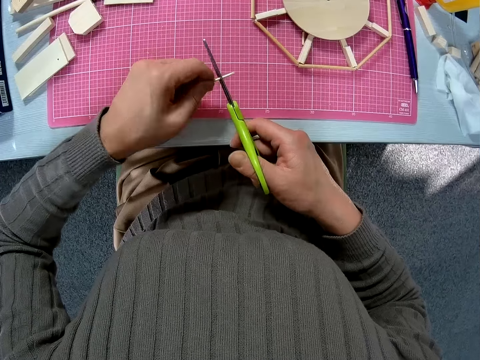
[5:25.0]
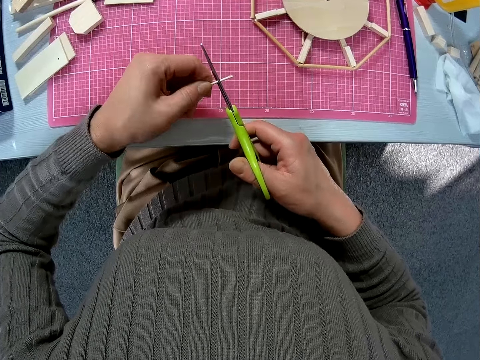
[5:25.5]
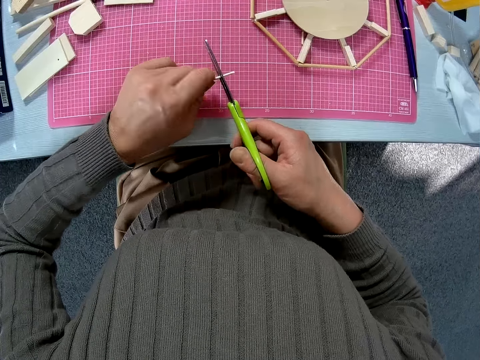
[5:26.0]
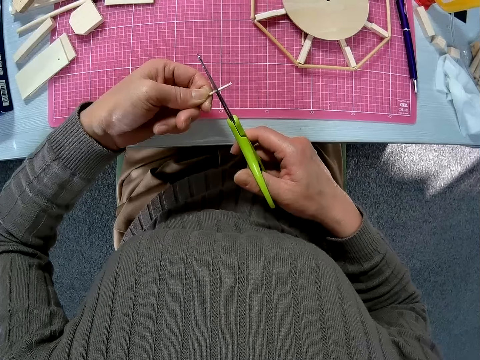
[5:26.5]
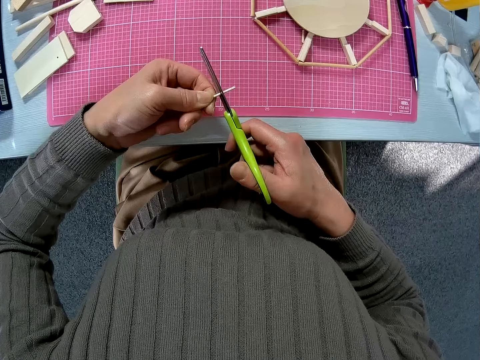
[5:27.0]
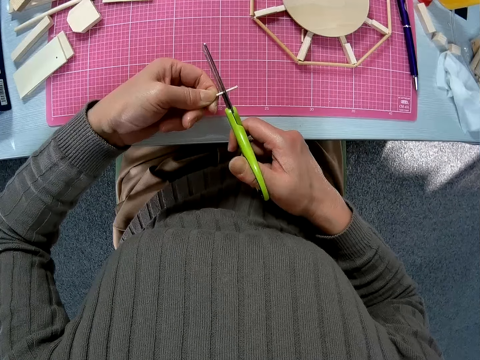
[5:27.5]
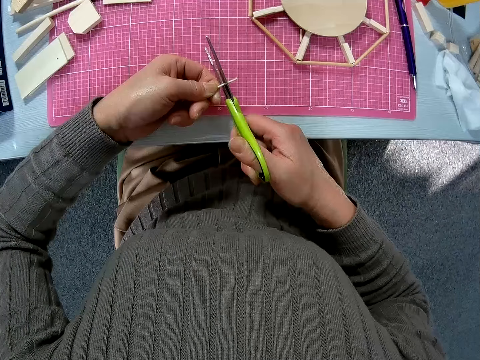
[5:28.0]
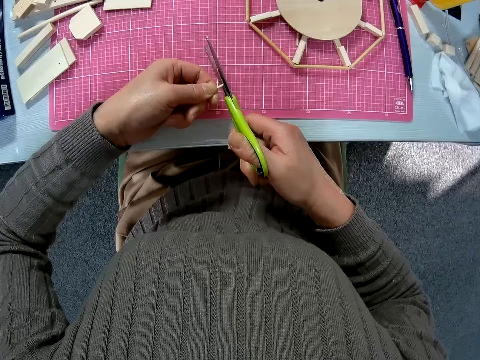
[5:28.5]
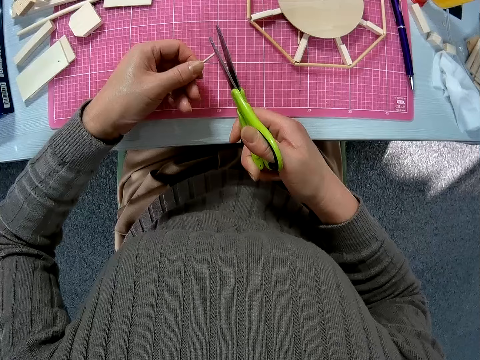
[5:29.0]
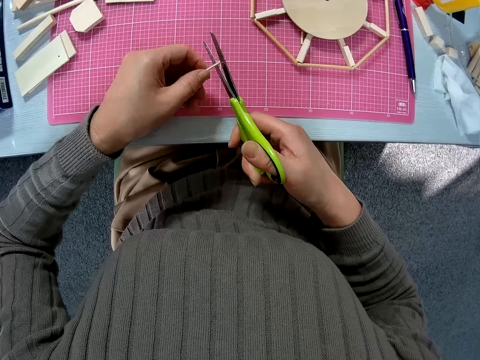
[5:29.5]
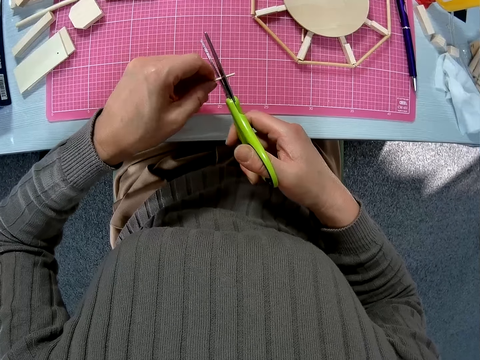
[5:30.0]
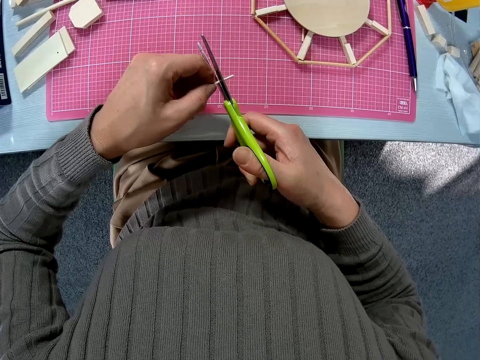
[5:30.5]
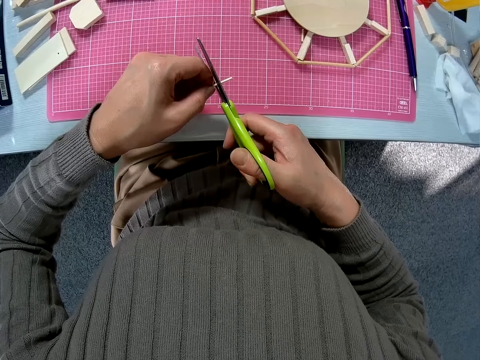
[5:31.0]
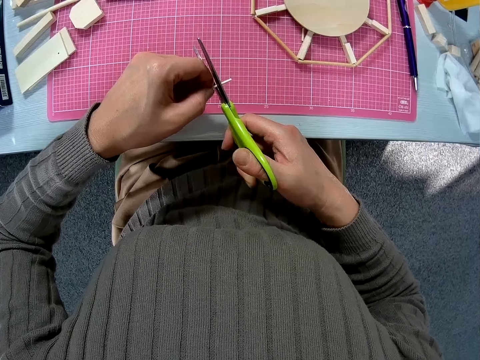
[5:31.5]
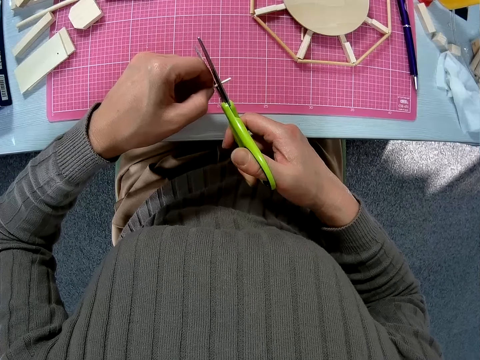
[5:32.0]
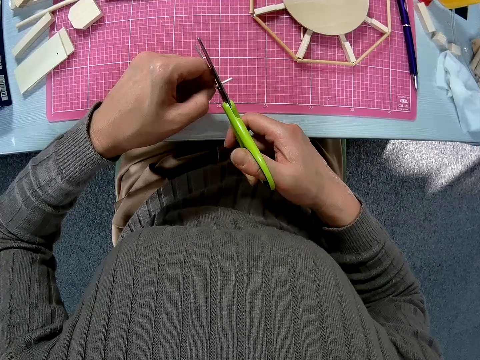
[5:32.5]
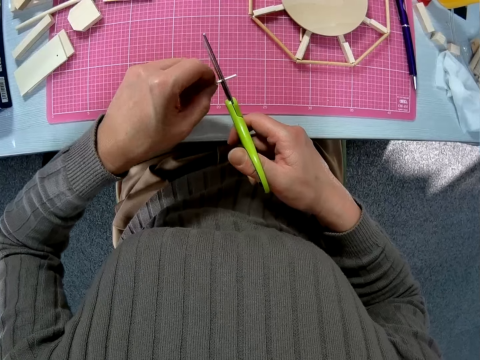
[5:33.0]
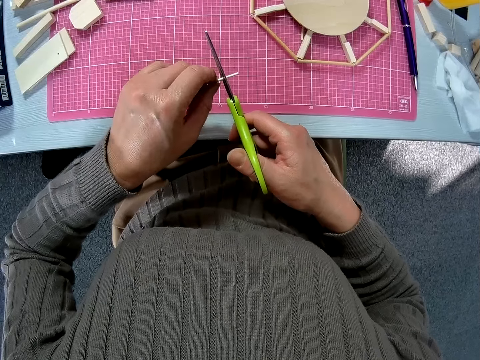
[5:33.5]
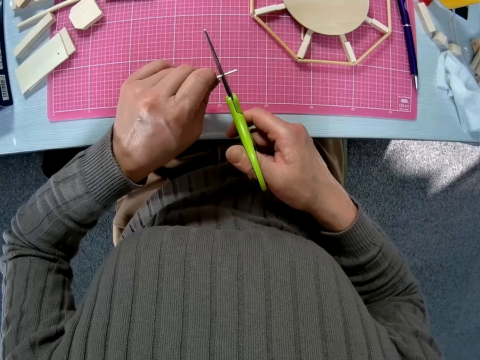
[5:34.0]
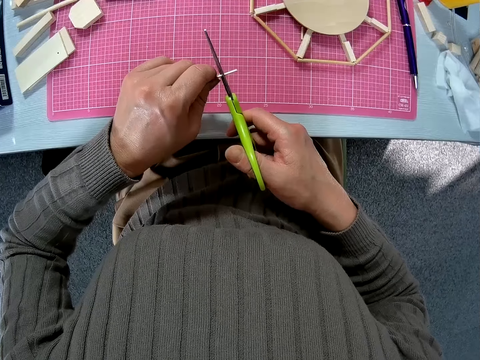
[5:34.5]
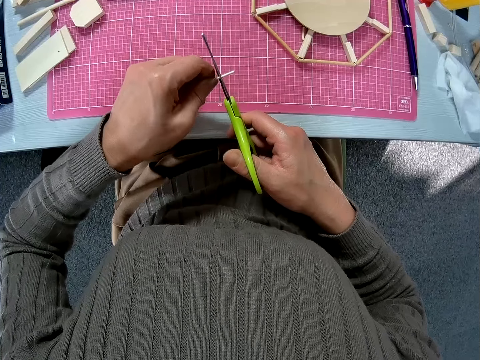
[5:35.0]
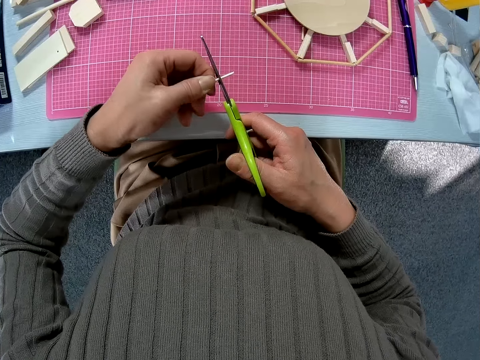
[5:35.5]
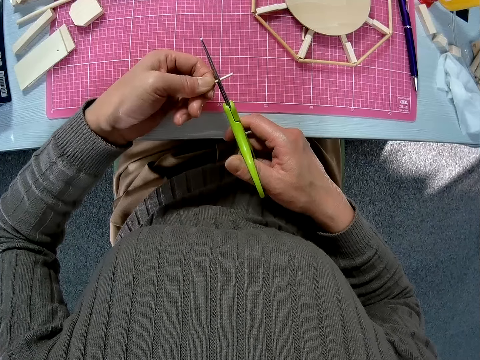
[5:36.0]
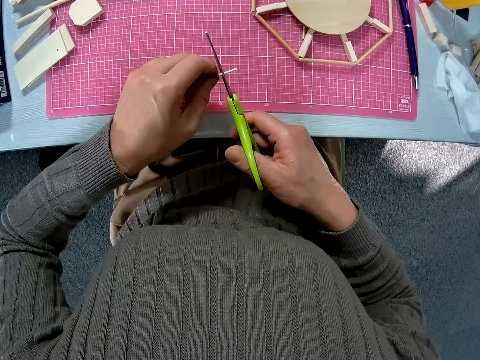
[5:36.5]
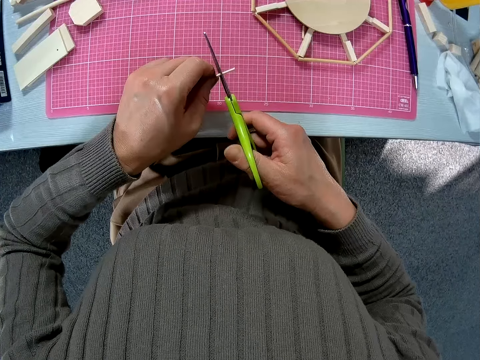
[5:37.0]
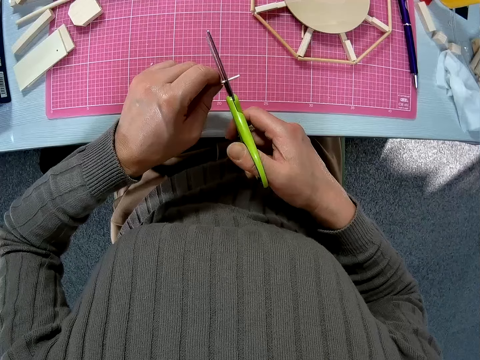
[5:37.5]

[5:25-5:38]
The camera wearer adjusts a wood rod on the scissors. They cut the wood rod with the scissors. They adjust the wood rod on the scissors.

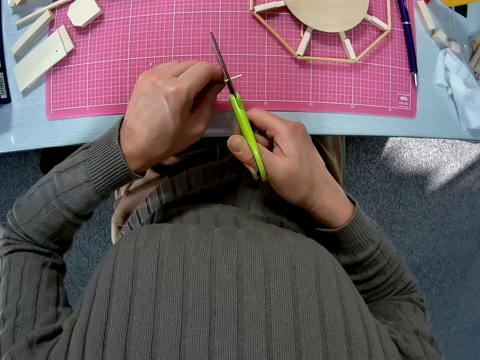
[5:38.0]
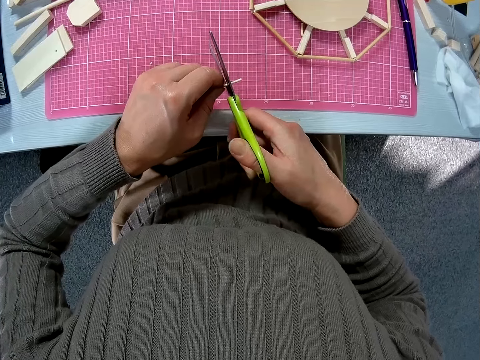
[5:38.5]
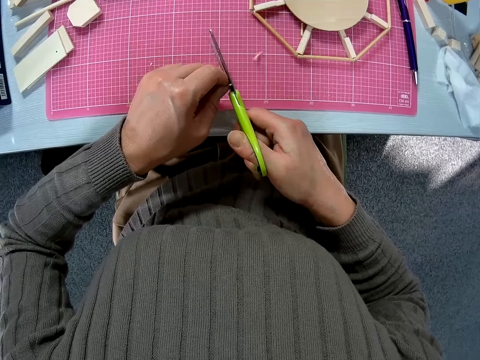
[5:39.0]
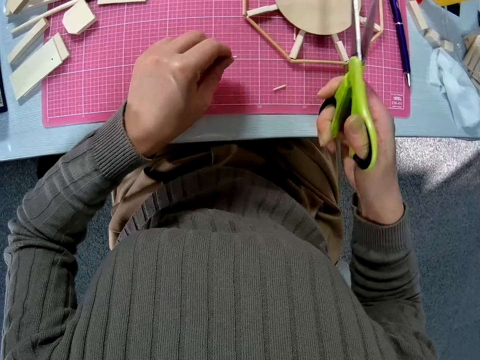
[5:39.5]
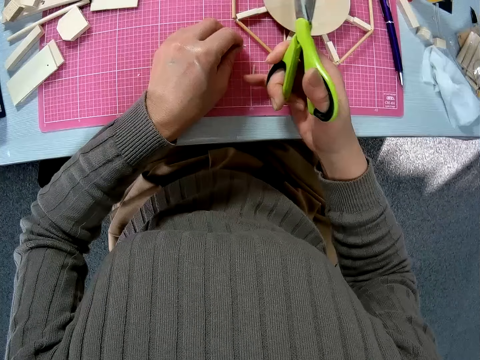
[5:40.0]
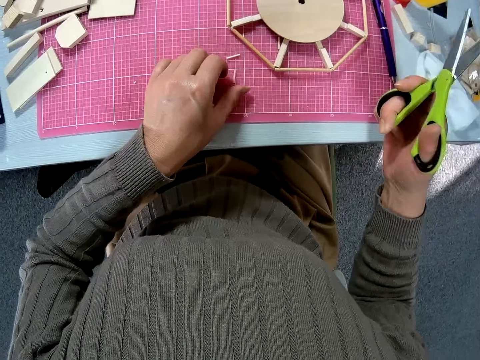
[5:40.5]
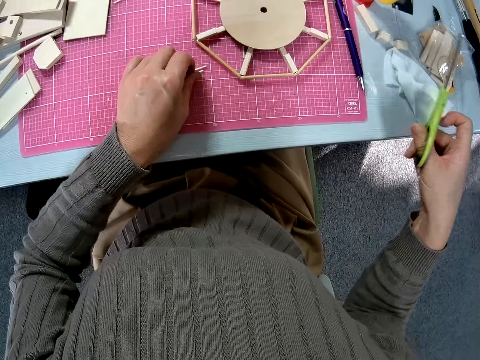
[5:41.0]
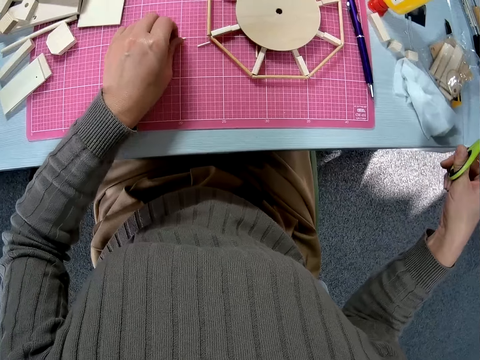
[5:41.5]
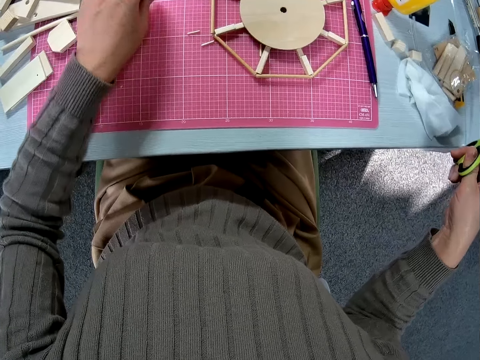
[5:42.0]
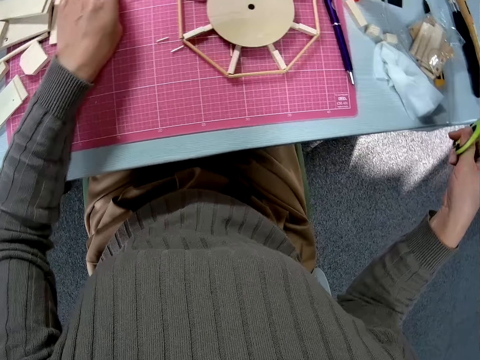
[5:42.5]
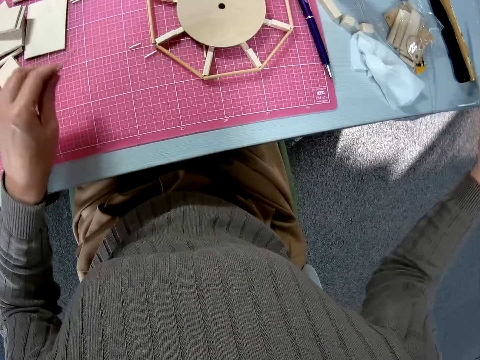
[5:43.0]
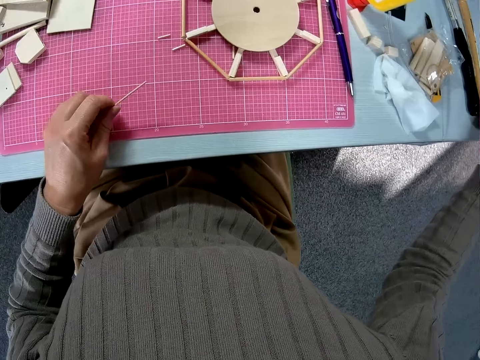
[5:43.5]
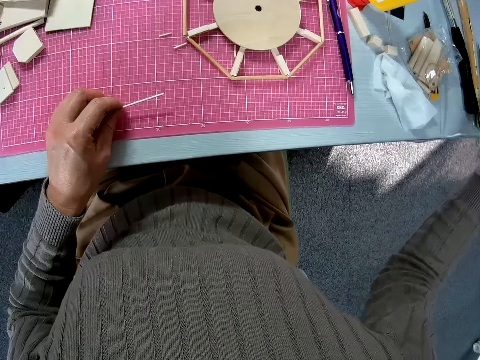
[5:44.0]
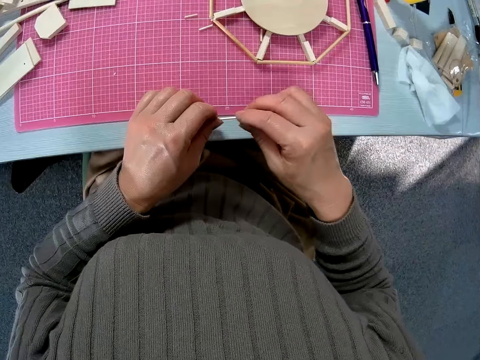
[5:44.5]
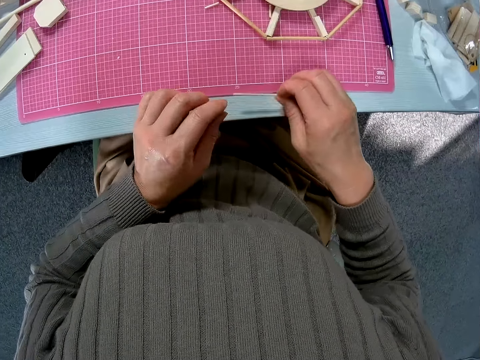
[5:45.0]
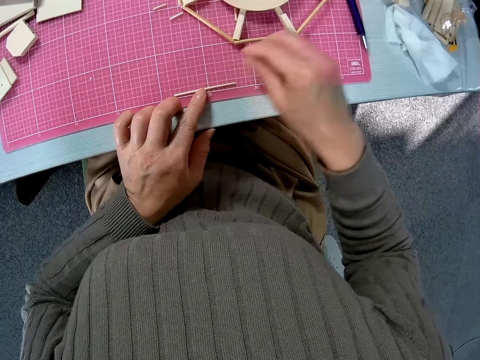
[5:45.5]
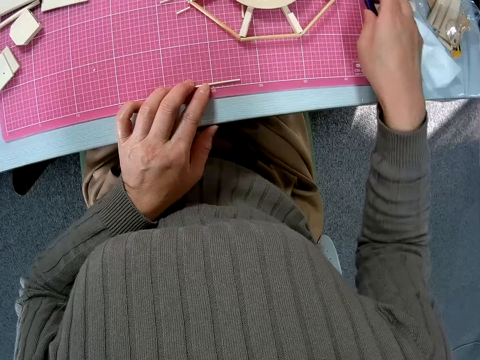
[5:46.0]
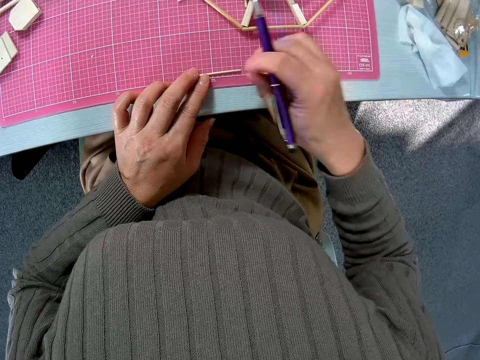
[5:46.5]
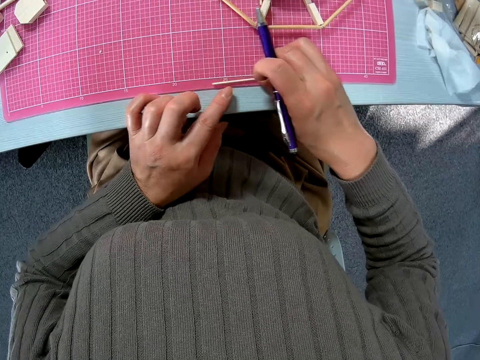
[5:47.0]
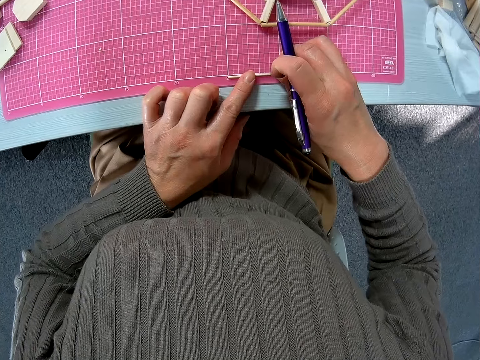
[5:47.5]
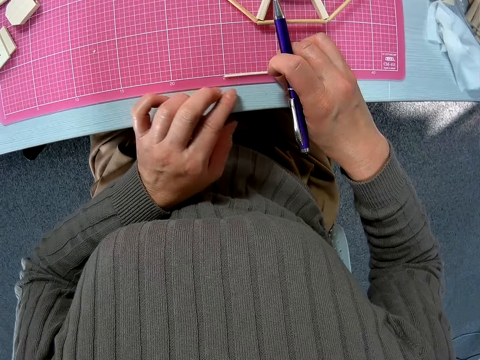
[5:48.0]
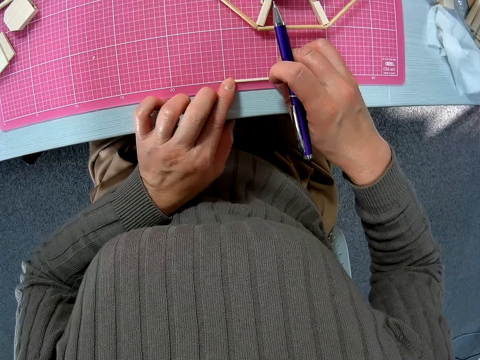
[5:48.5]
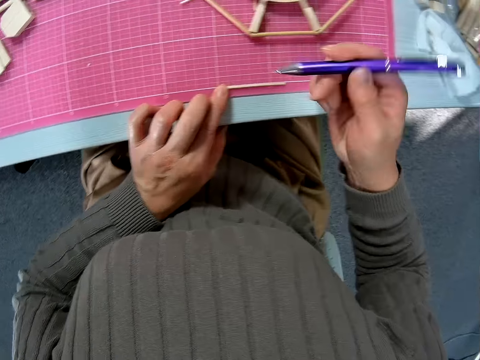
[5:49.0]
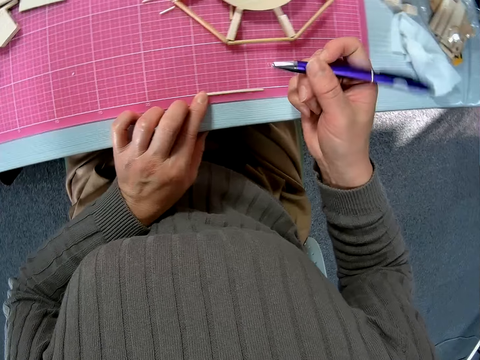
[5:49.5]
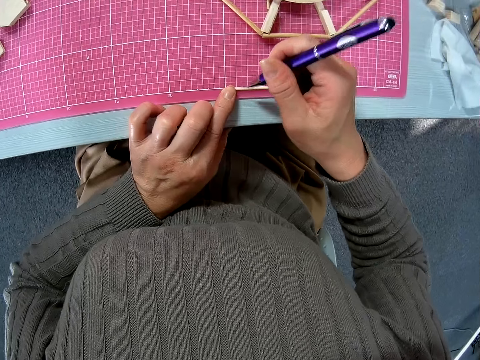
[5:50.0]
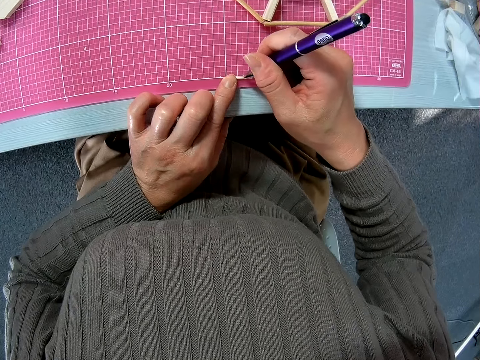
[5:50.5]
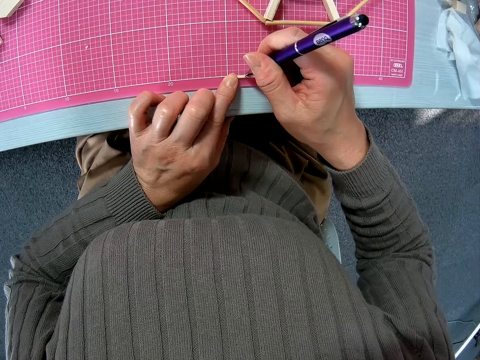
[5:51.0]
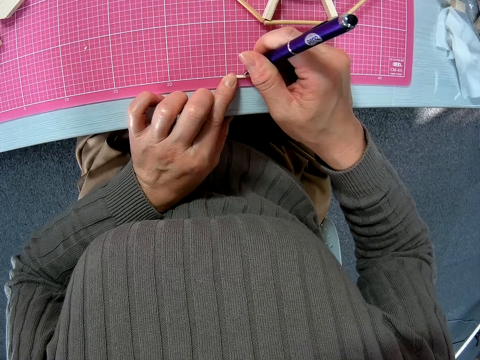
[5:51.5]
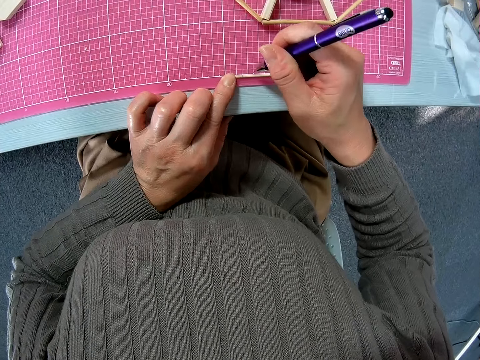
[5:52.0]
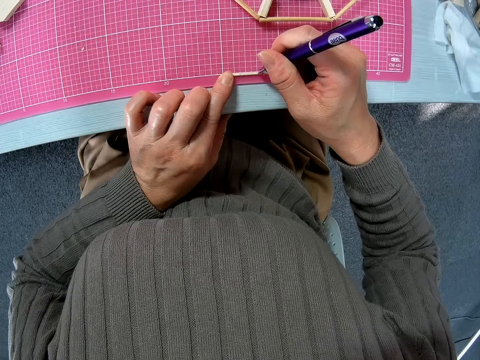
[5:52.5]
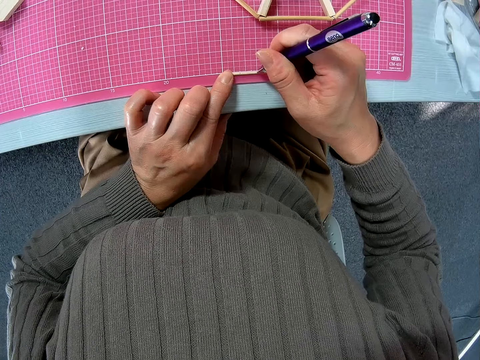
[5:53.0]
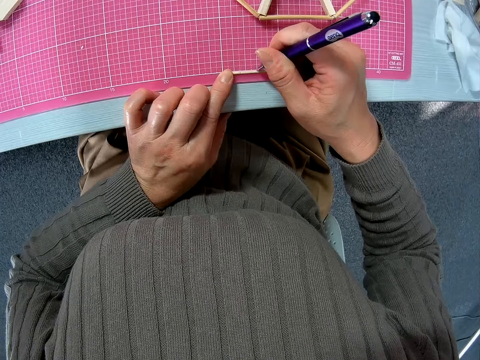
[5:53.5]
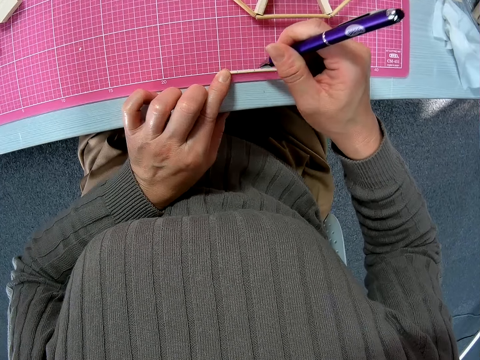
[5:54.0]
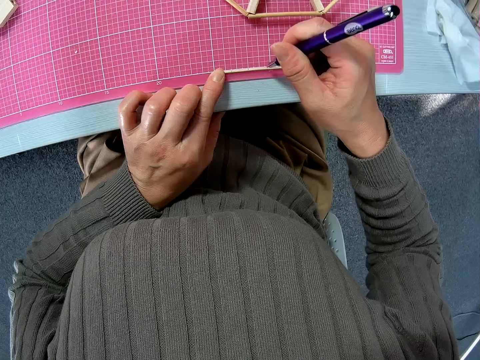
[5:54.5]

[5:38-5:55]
The camera wearer cuts a wood rod with the scissors. They move pieces of the wood rod on a cutting mat. They put down the scissors on a table. They pick up the wood rod from the cutting mat. They put the wood rod on the cutting mat. They pick up a pen from the cutting mat. They move the wood rod on the cutting mat. They mark the wood rod with the pen on the cutting mat.
